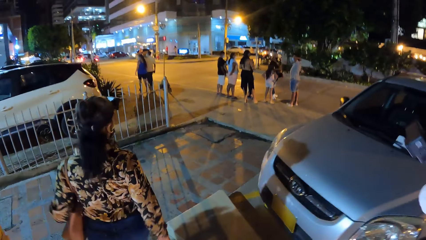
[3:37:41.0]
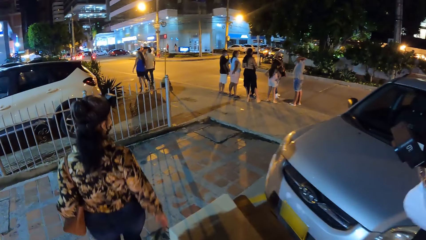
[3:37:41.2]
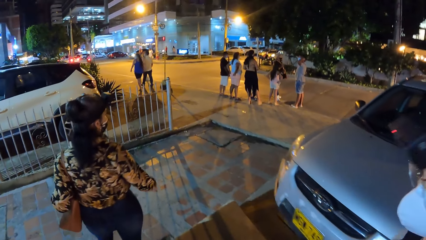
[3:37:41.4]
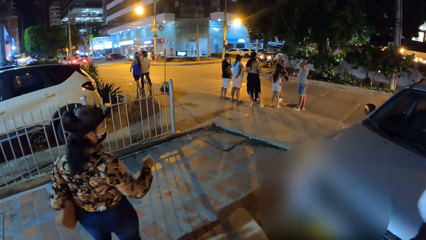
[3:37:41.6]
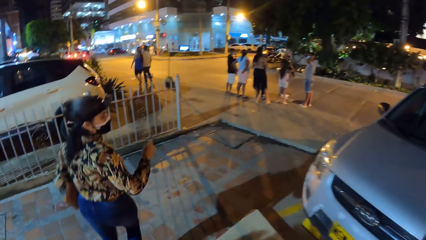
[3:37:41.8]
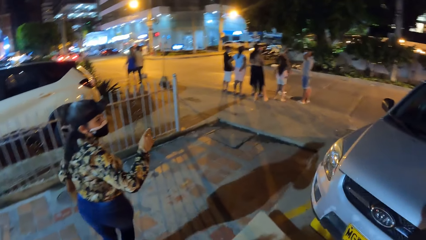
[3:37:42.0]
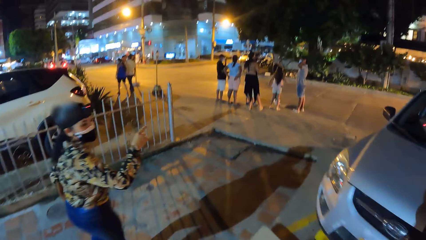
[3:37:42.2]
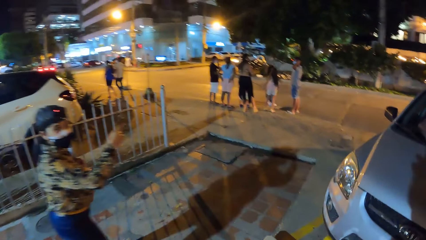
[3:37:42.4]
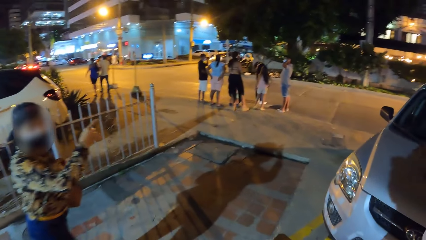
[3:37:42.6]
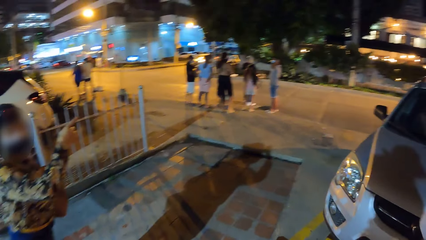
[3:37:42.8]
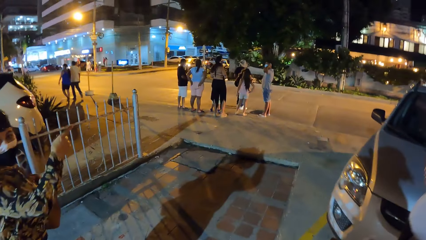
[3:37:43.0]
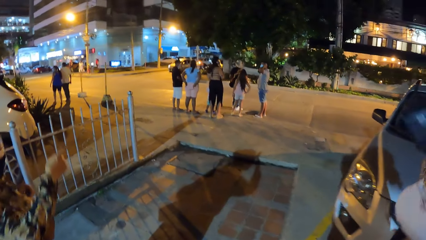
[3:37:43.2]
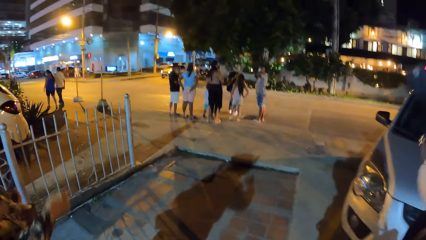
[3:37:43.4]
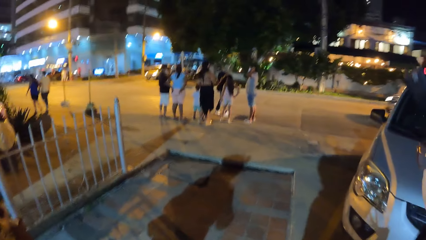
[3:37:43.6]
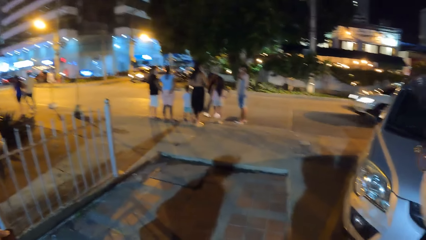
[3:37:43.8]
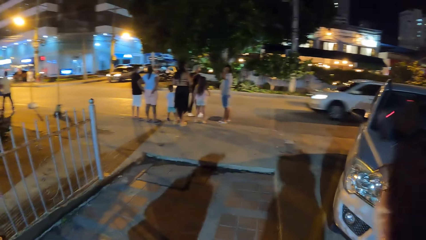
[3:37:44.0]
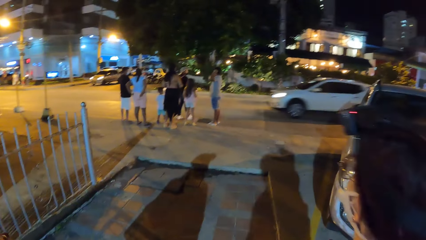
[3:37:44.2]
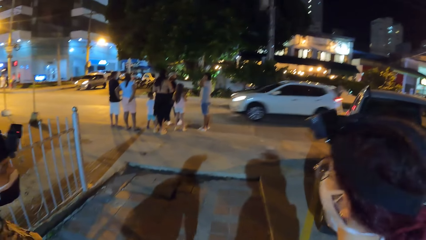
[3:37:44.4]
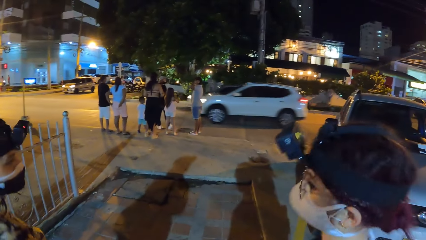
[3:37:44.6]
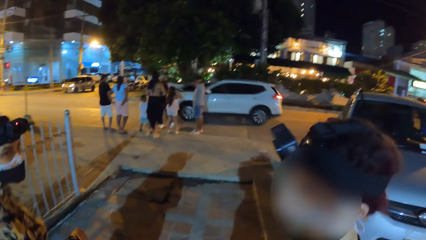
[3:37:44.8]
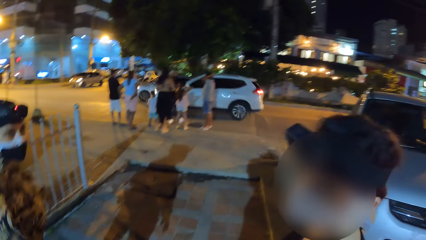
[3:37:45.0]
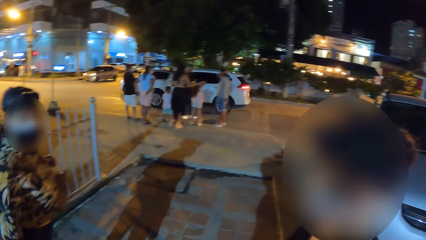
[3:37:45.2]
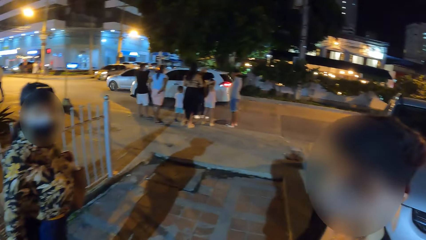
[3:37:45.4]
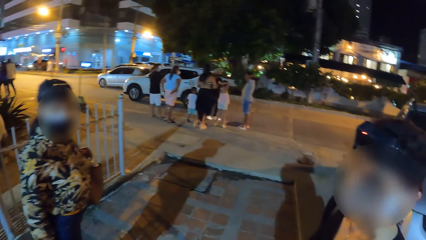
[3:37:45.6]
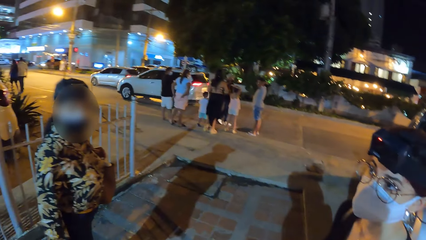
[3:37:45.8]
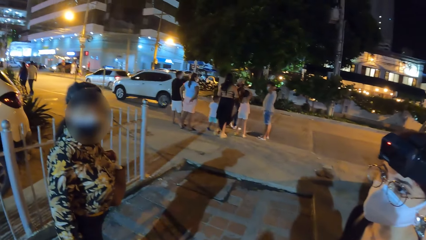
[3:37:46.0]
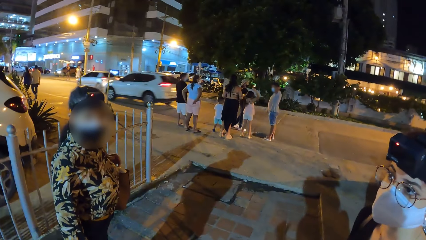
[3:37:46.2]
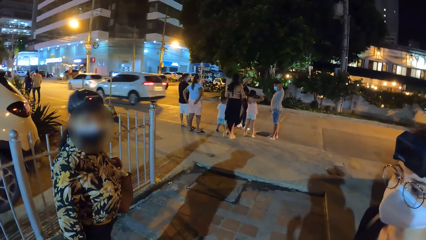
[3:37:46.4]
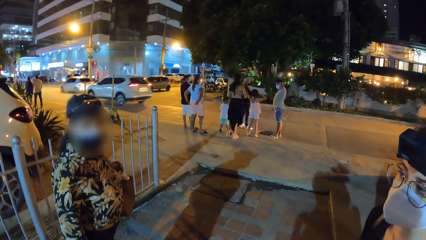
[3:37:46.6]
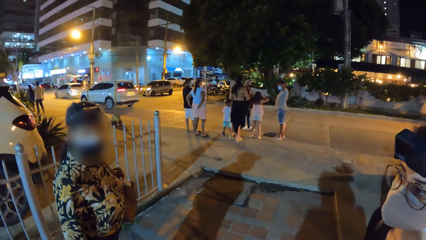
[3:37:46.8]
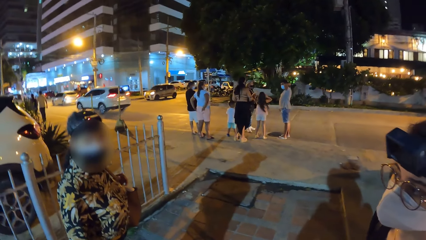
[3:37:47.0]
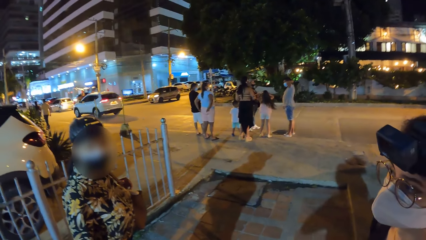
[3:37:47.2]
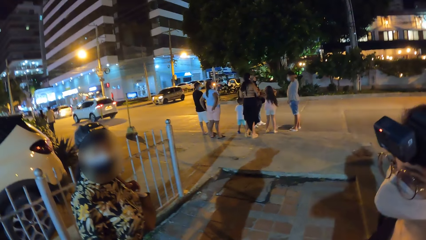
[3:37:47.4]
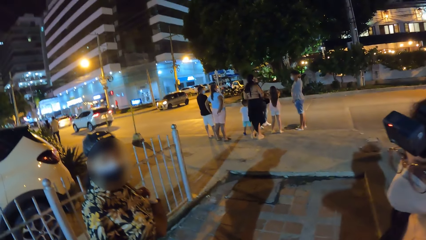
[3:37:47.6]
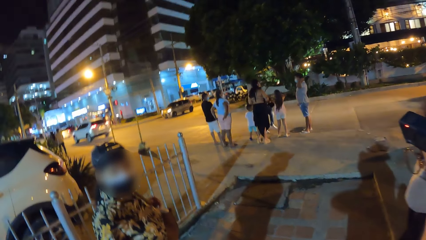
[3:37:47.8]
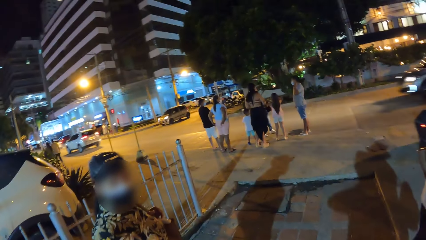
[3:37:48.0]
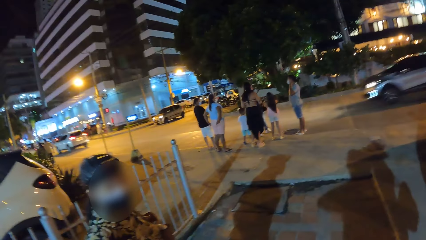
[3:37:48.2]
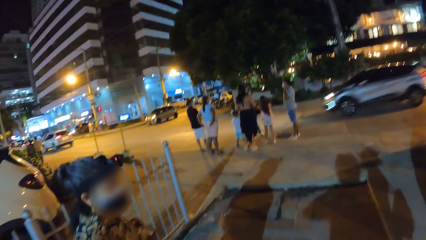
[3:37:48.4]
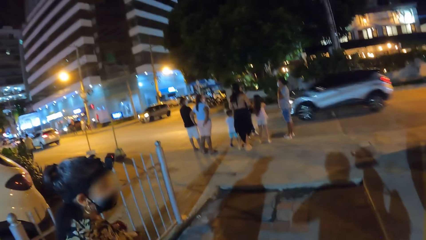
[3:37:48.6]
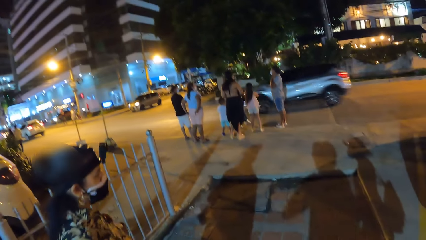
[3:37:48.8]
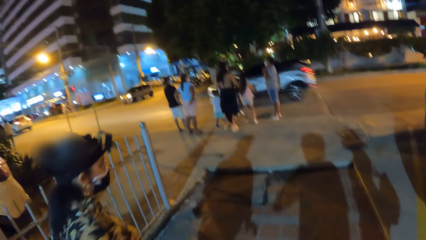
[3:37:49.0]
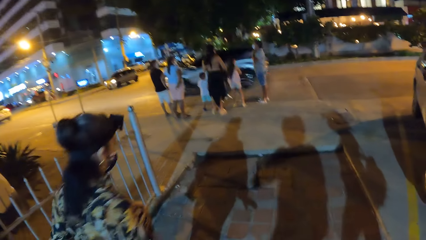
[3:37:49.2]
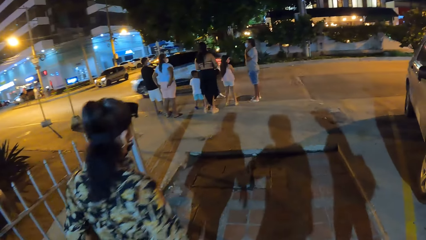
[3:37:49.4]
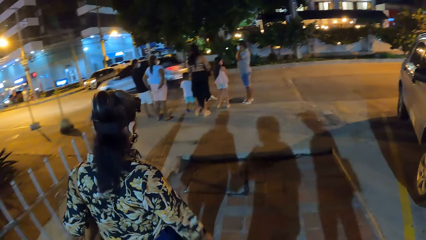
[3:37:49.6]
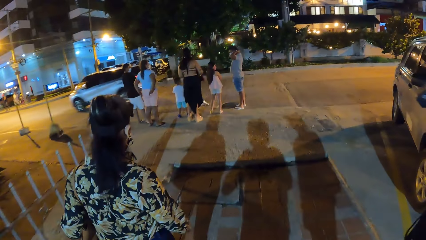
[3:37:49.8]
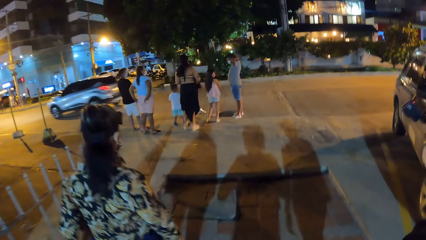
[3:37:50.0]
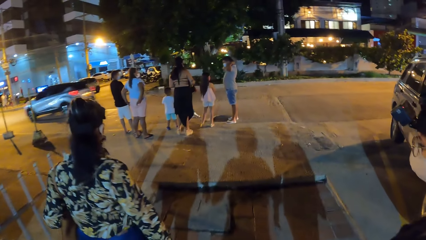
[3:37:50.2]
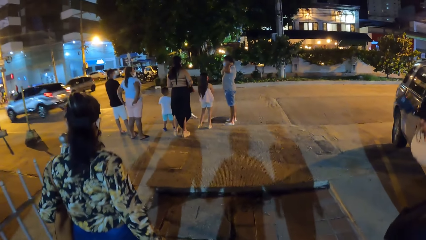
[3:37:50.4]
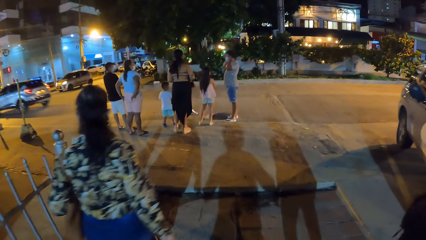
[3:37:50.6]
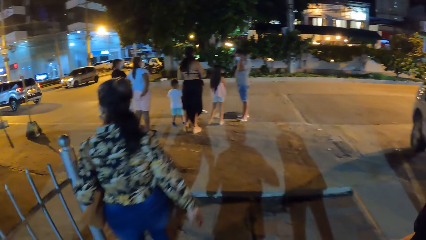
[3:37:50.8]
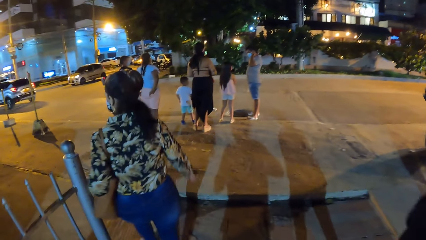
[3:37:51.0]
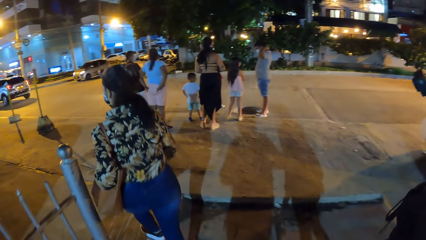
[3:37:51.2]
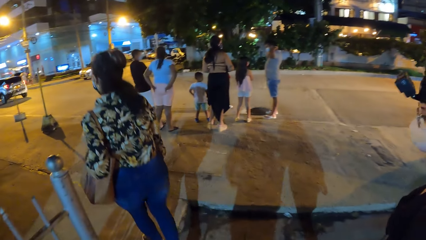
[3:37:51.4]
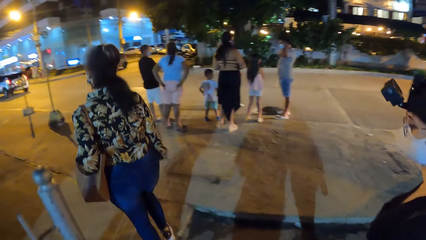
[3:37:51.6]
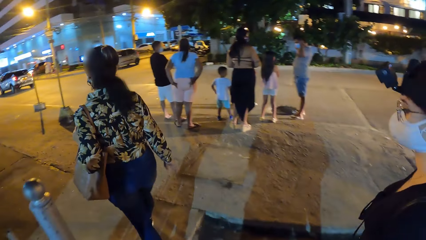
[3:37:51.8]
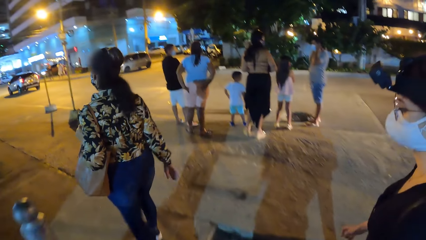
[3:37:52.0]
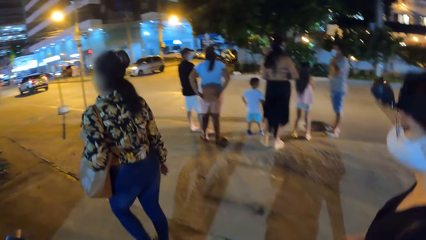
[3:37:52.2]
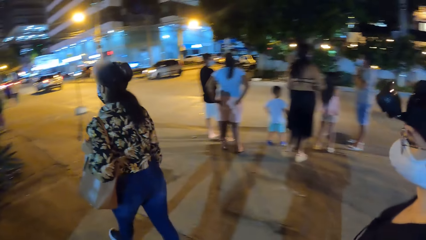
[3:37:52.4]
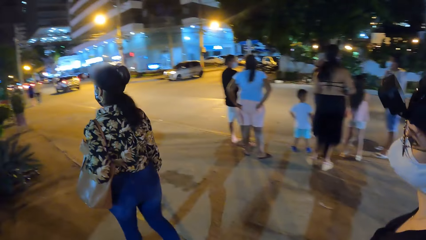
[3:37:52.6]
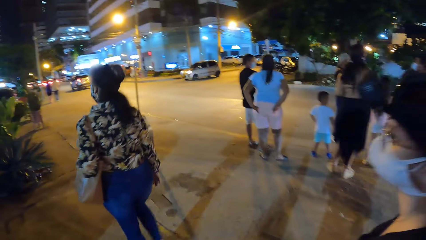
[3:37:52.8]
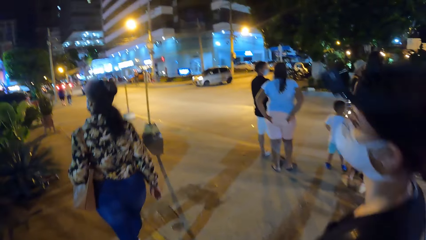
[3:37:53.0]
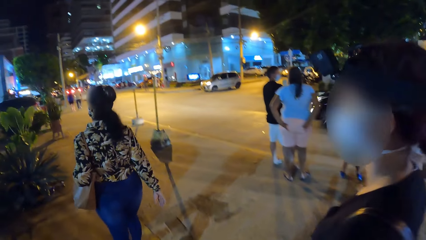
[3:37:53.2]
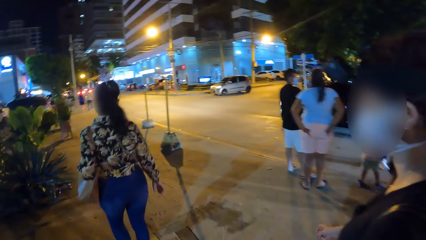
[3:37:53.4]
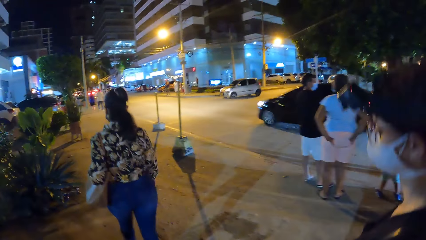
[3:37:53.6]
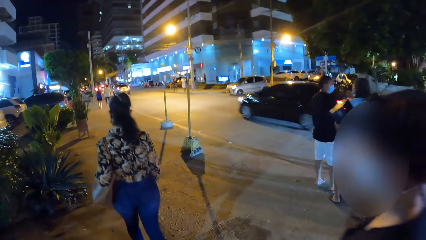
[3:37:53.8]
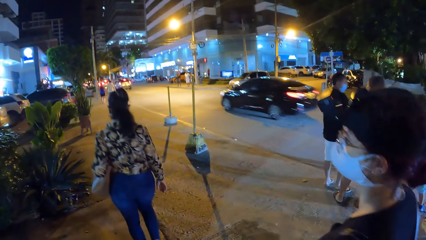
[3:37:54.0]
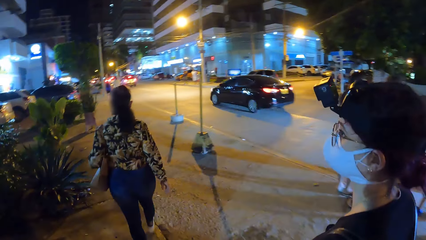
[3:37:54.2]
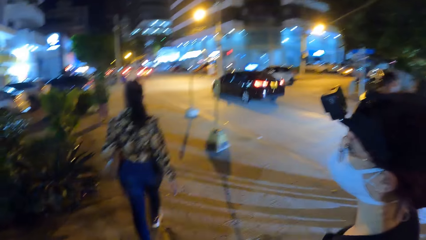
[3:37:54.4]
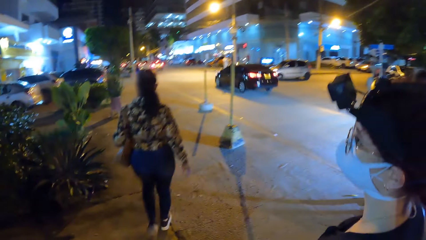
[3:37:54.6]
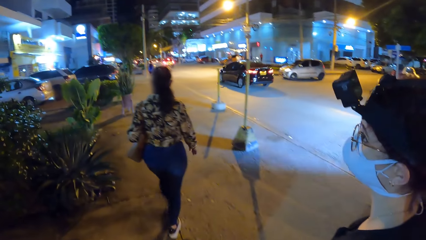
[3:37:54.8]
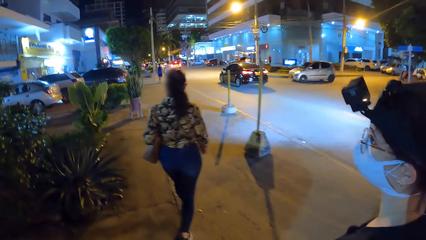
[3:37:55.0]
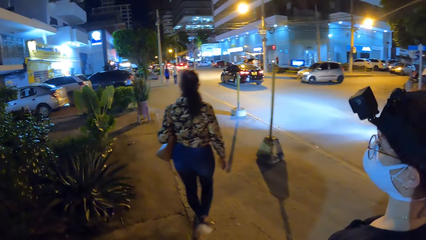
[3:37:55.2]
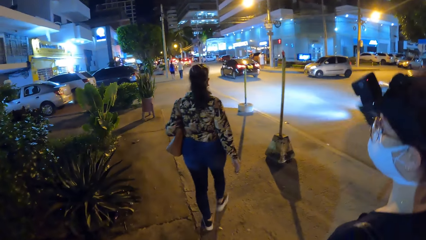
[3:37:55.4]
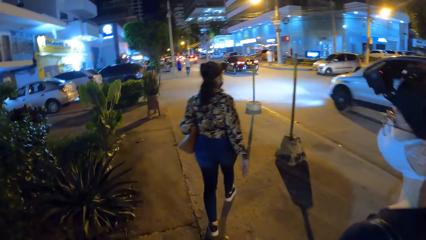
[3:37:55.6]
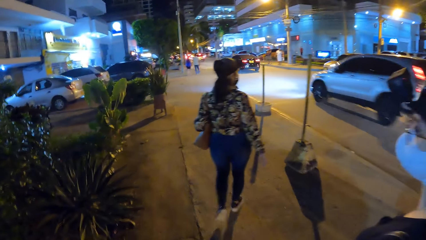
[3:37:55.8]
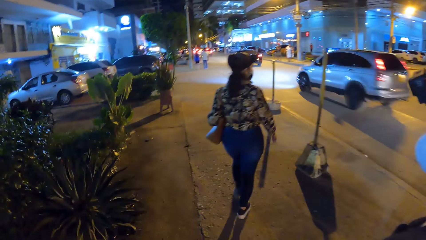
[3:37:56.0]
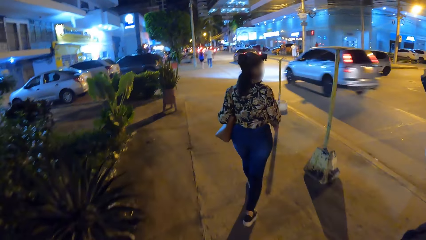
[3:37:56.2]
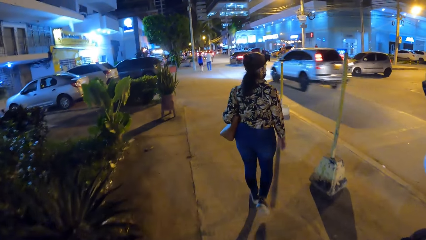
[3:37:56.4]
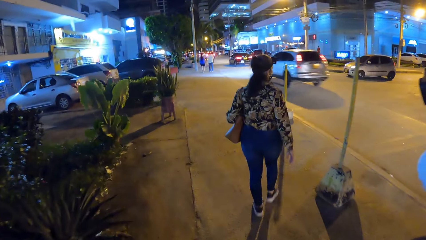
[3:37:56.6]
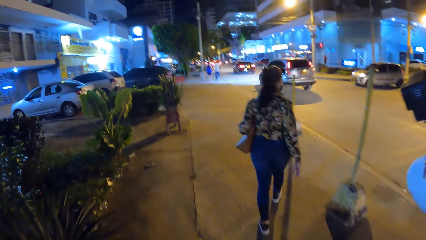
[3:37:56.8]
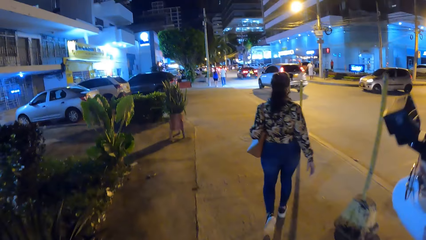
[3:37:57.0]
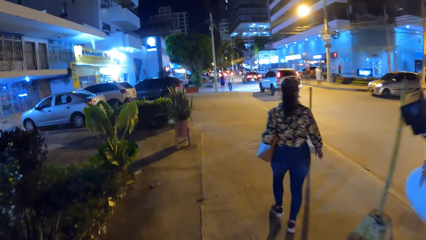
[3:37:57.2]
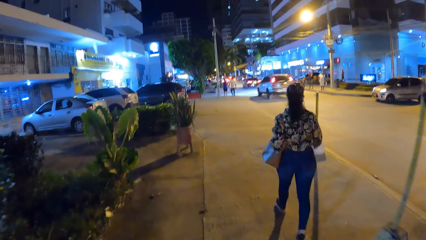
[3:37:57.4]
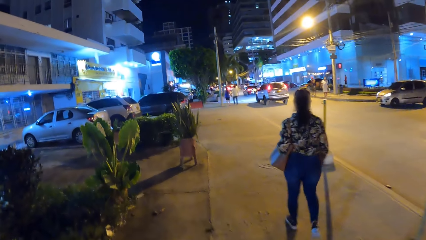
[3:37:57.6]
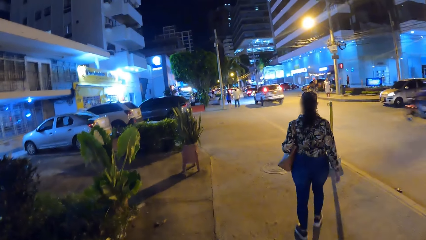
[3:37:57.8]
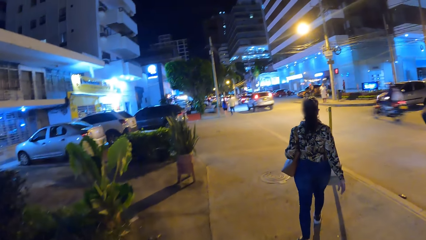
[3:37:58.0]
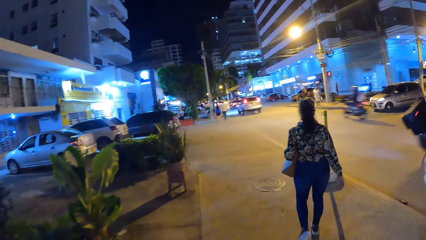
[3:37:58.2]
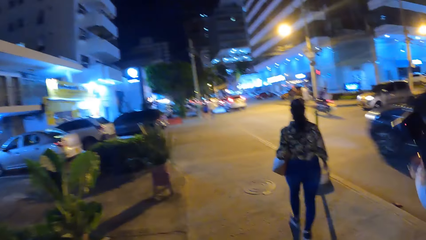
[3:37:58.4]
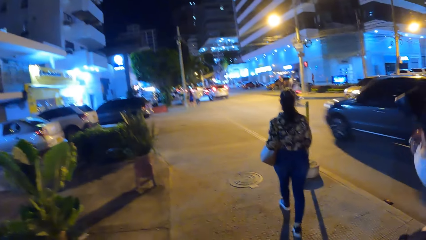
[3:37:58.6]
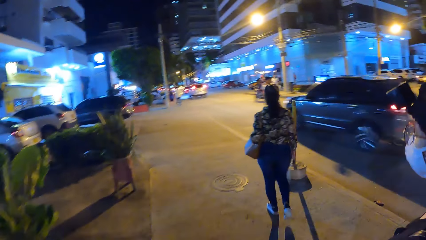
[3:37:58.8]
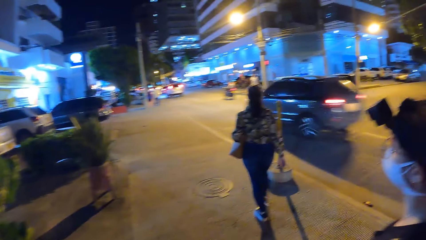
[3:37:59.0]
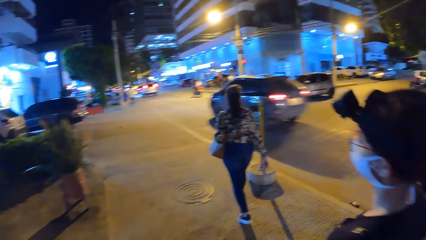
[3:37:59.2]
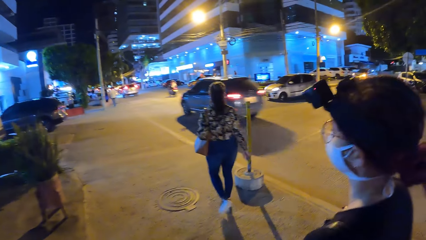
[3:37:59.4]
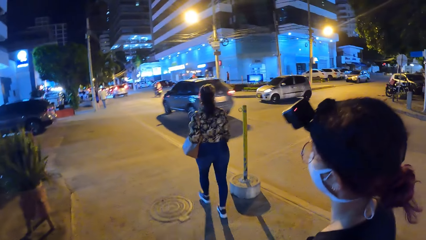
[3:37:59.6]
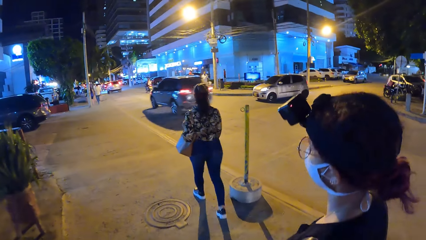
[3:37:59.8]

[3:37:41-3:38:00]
A woman points at something and stops. The woman talks with the camera wearer. Another woman looks around. The first woman looks at the camera wearer. The camera wearer stops. The other woman looks around. The camera wearer walks on the street. The first woman walks on the street. The other woman walks on the street.
